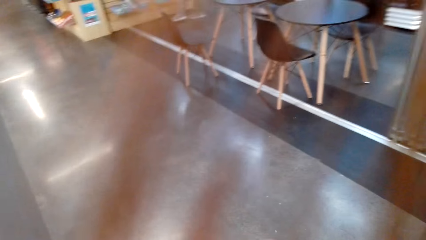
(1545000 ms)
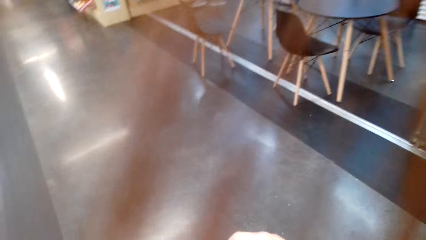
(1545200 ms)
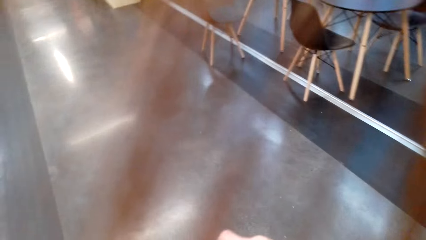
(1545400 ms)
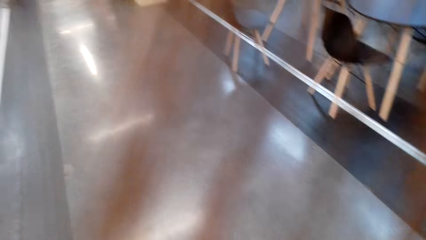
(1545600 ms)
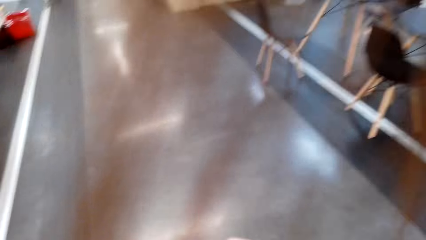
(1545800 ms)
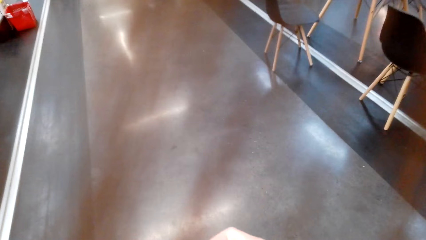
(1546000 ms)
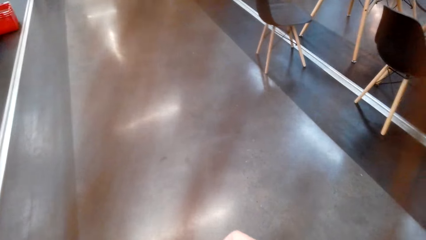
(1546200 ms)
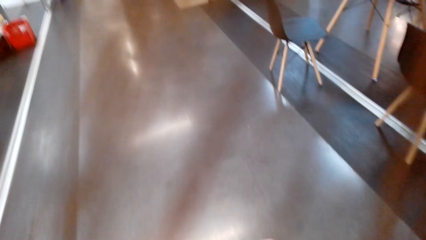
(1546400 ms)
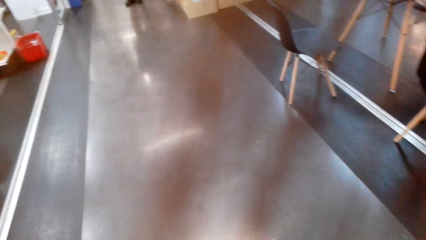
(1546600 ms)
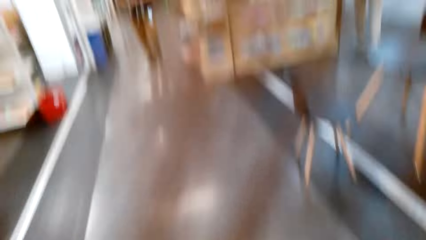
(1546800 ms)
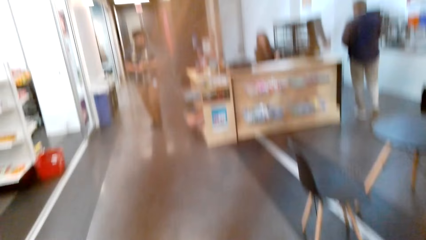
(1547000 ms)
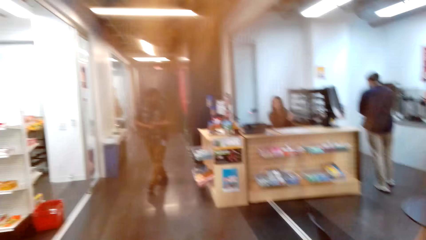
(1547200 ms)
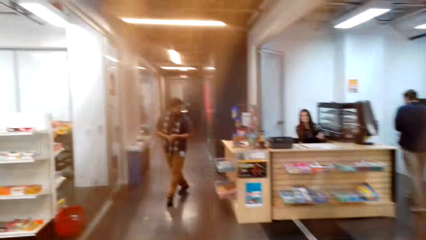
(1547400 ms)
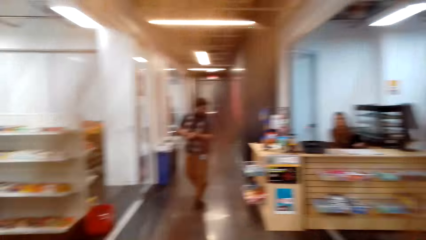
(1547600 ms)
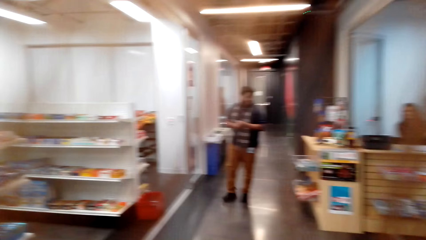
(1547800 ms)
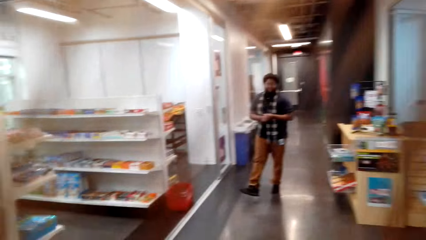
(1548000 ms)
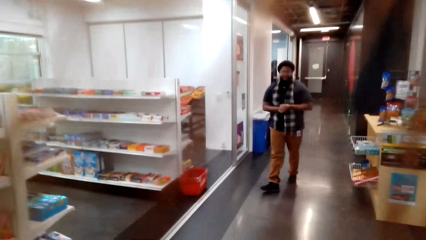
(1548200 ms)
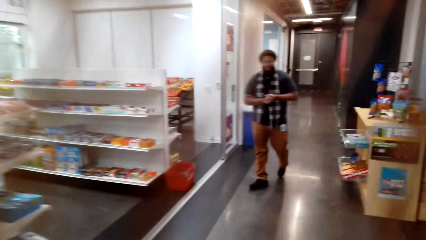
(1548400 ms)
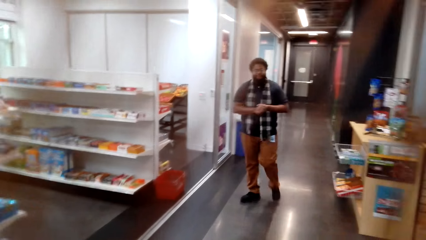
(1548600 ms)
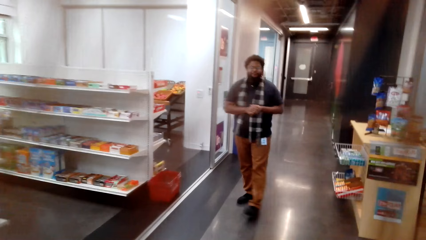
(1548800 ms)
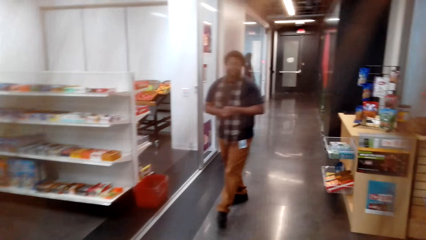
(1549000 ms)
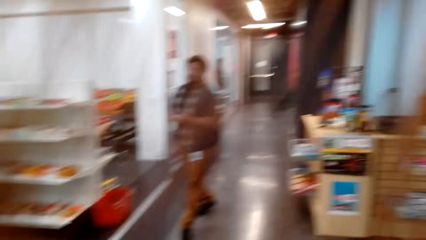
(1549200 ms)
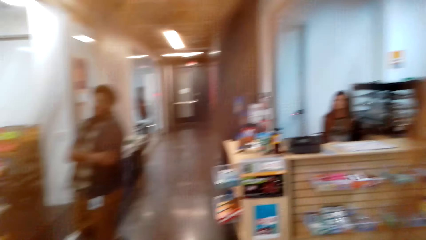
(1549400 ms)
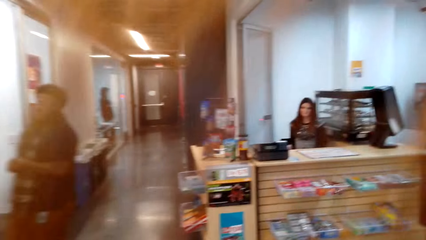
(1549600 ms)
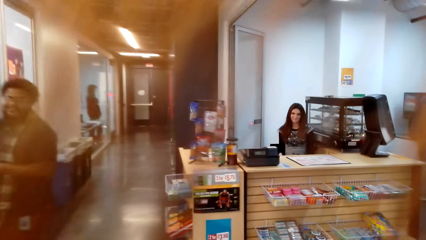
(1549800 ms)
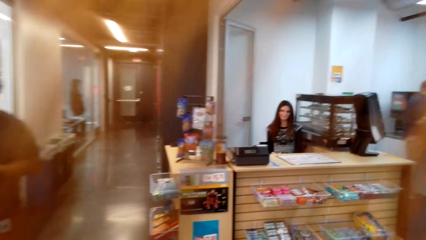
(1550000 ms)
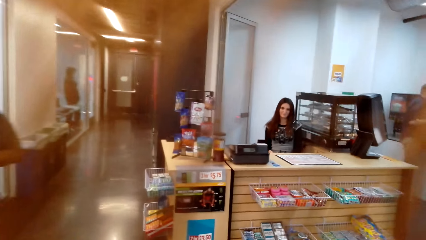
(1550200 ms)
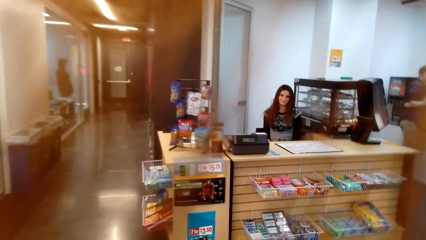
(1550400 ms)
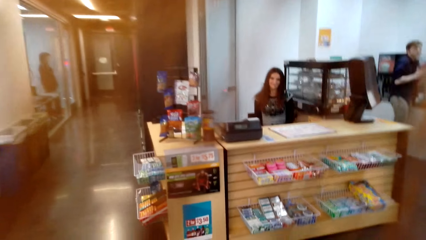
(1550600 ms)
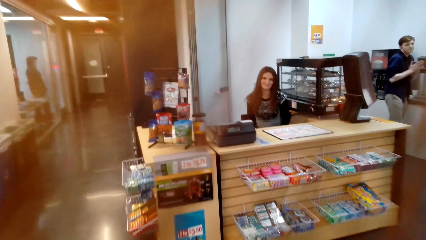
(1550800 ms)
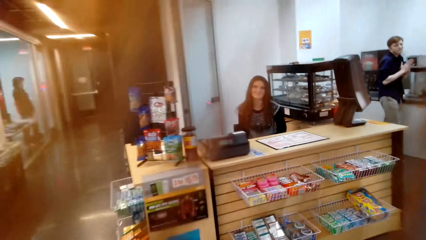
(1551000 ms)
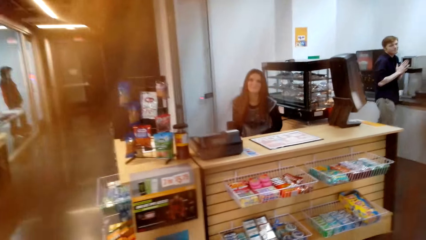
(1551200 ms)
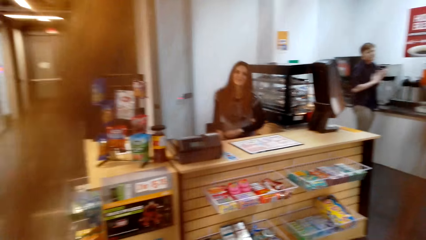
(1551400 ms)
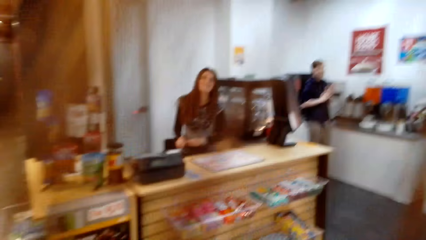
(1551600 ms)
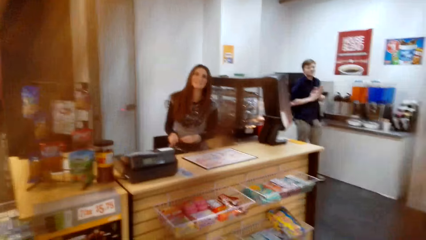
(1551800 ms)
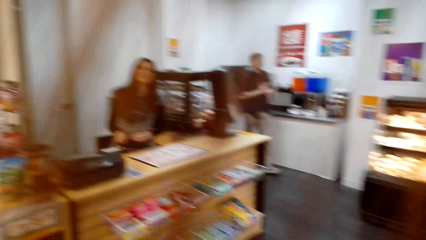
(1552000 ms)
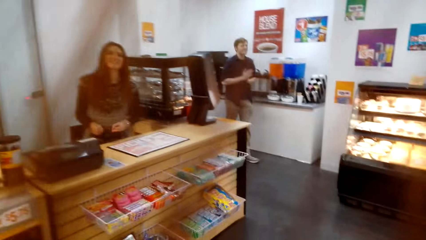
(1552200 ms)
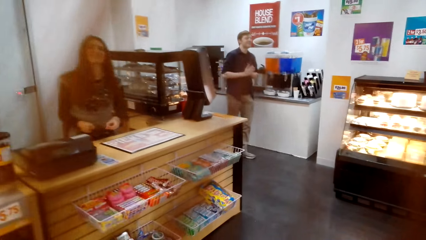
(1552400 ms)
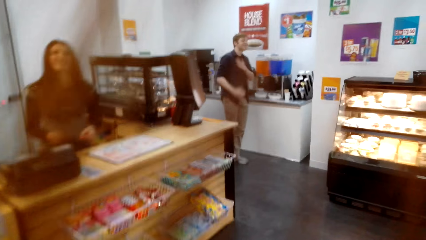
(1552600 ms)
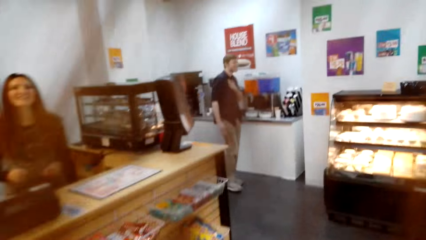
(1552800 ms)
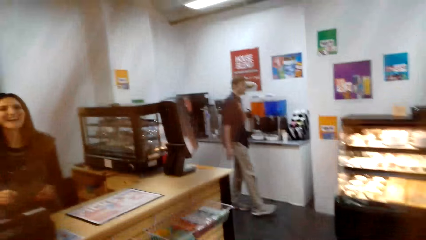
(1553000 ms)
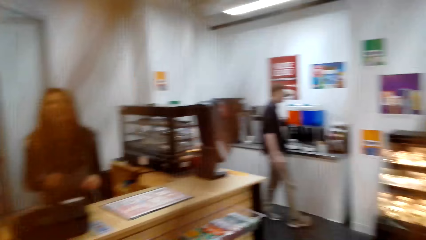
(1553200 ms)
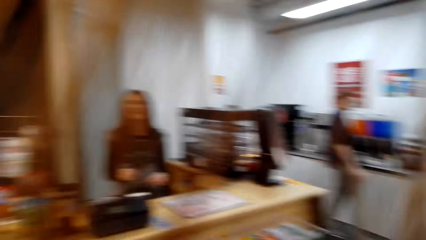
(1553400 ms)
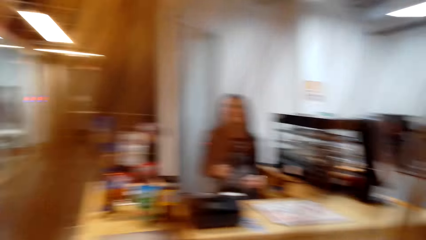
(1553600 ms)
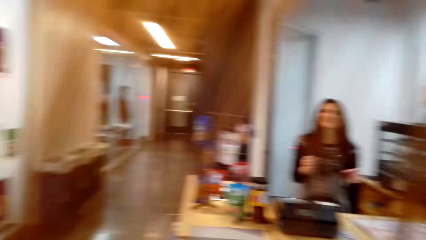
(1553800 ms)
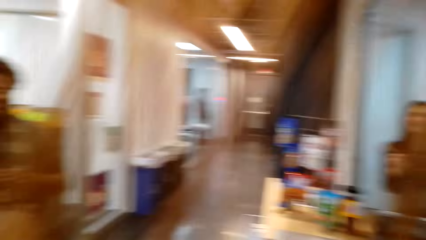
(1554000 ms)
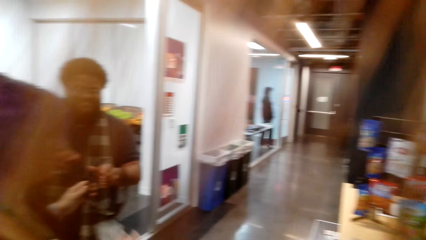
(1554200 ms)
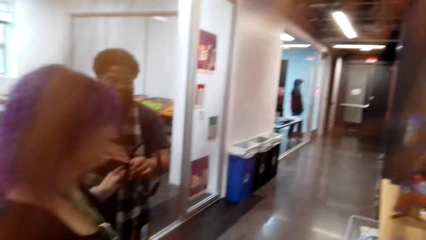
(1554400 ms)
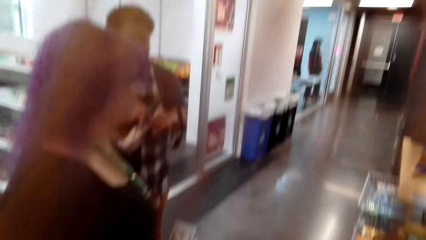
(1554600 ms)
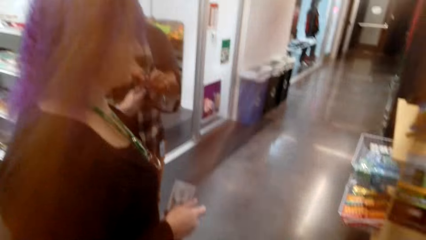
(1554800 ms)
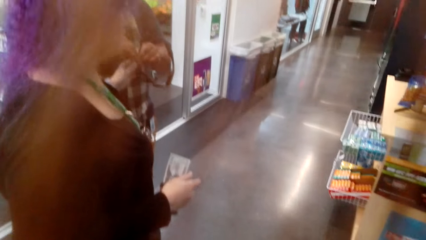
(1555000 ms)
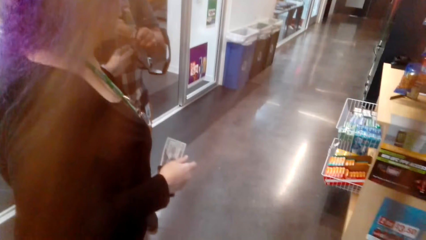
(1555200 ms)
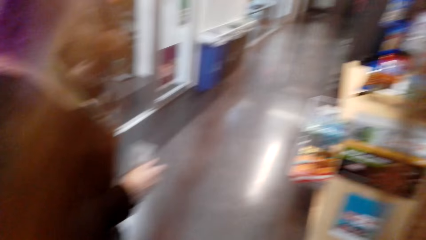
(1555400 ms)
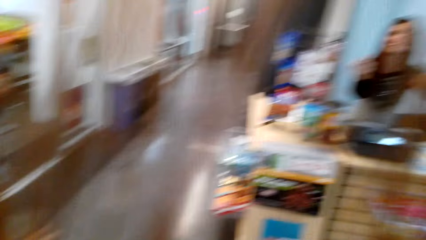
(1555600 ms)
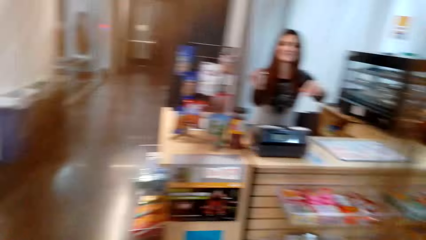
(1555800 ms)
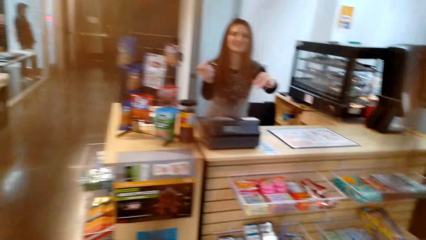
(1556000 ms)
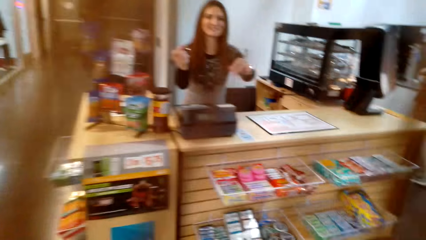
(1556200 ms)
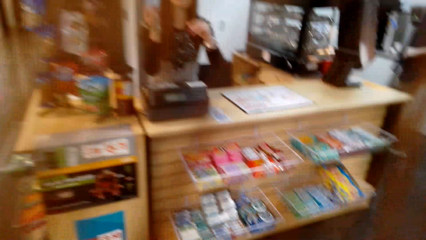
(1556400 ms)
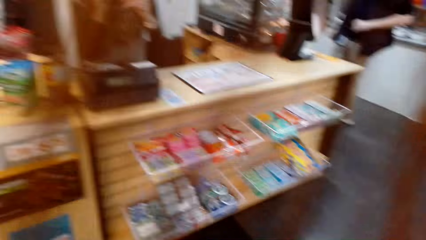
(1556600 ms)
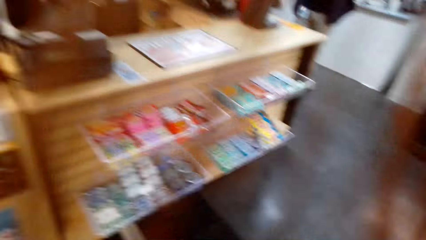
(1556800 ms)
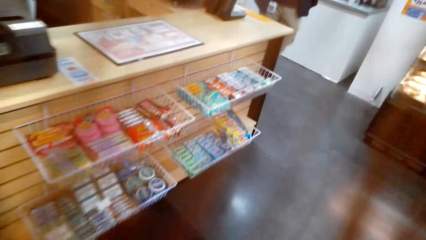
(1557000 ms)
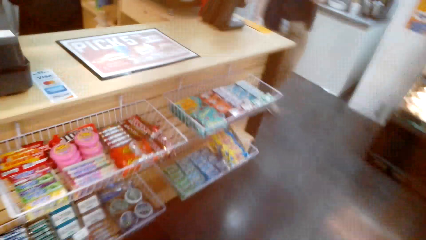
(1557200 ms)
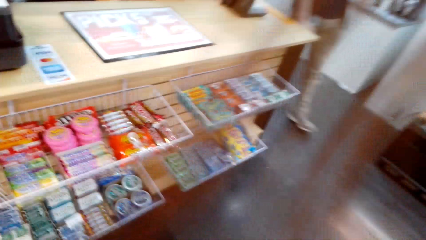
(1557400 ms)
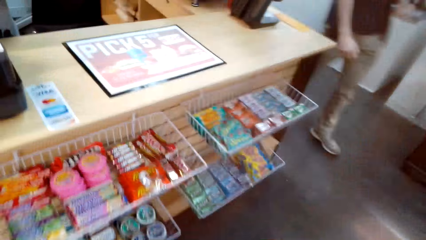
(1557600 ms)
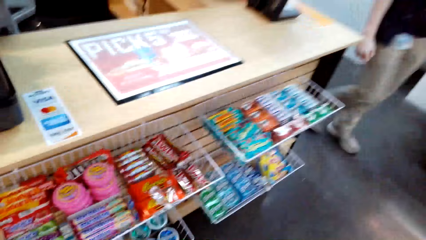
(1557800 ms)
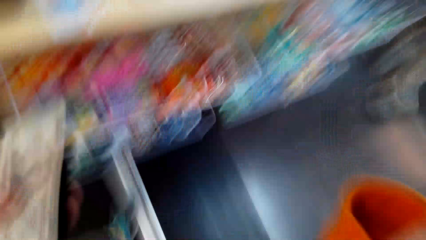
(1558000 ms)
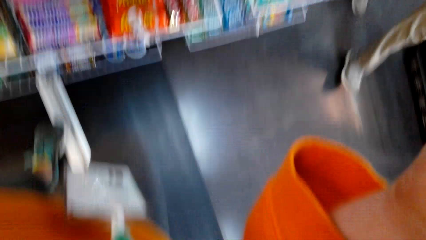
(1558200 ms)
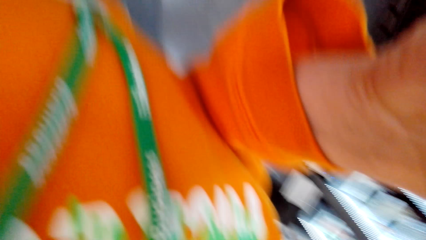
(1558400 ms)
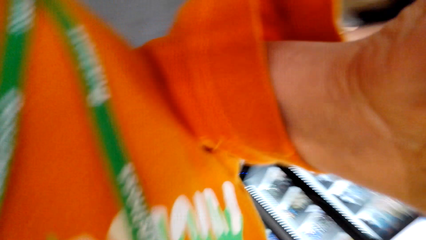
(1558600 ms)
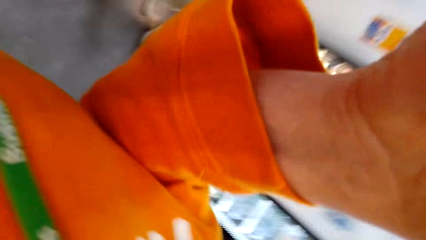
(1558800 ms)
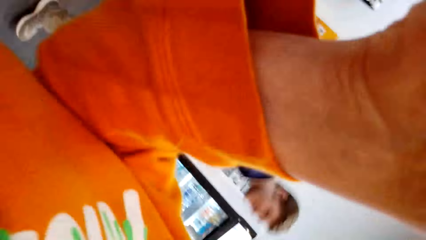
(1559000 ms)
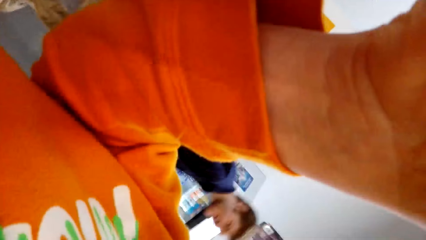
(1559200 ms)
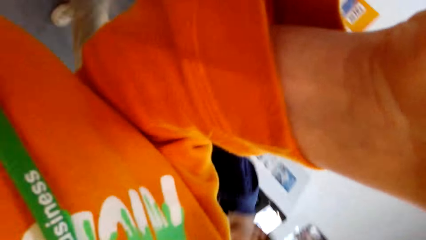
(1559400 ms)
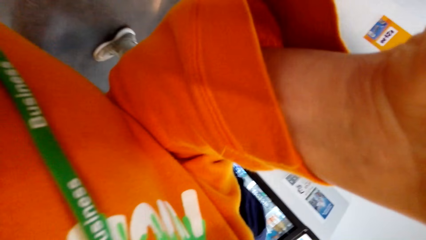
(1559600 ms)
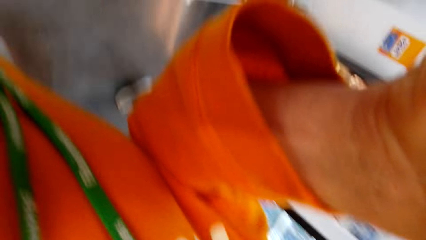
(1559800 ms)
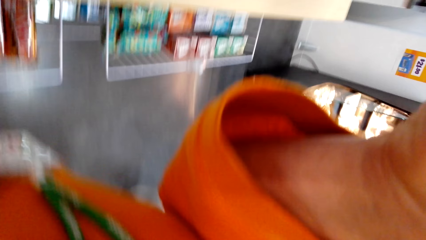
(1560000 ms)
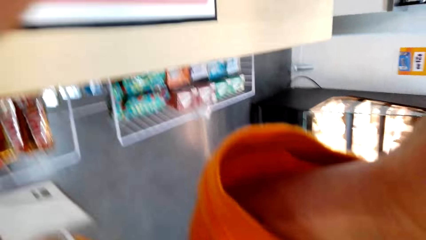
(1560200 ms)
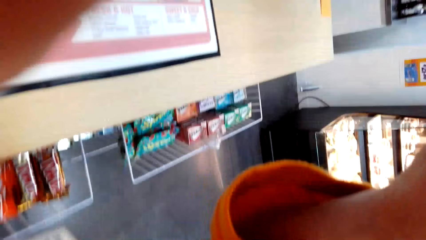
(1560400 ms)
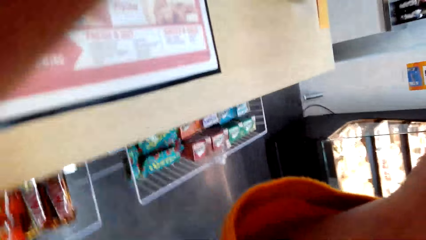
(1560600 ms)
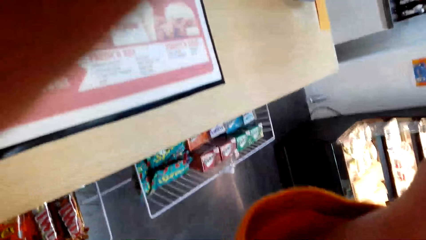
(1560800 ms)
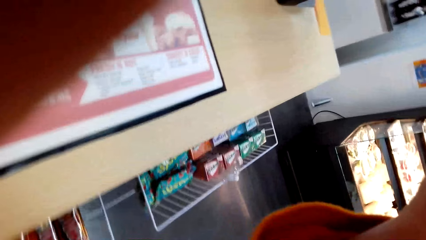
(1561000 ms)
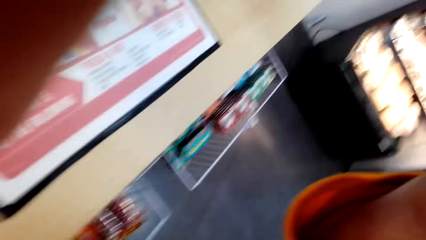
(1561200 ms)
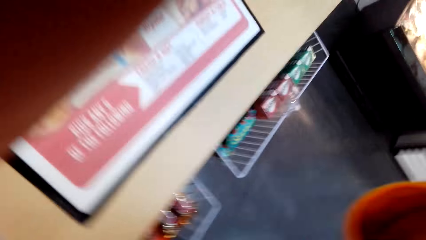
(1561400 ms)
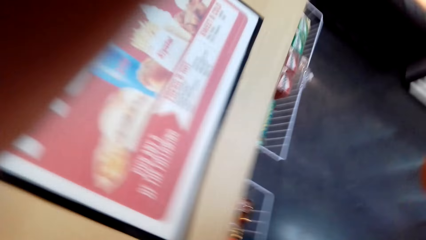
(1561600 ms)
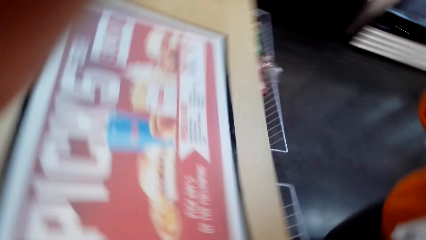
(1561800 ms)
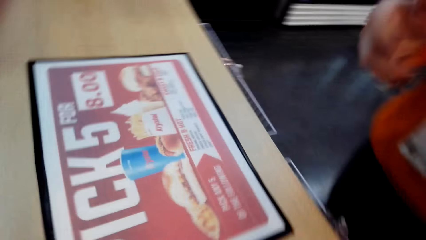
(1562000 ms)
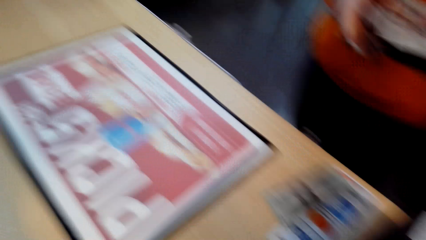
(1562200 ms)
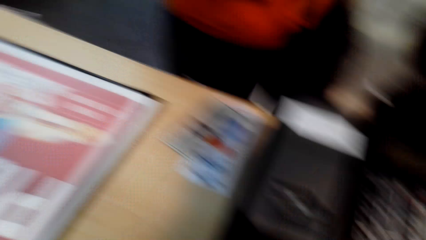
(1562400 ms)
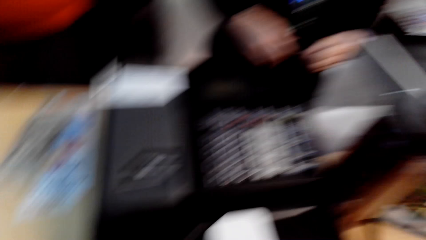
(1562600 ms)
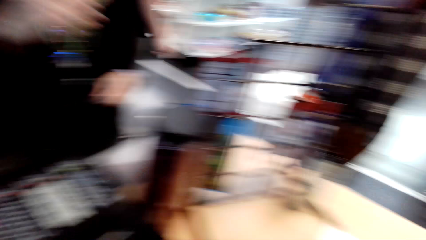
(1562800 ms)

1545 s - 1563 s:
A woman walks along the corridor. The camera wearer walks along the corridor. They talk to the woman. The woman dialogues with a man. The camera wearer walks to the counter, walks around the mini mart and dialogues with a cashier. They remove the camera. They adjust glasses.
